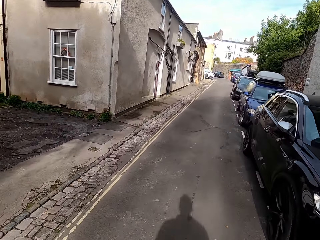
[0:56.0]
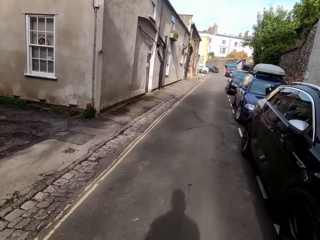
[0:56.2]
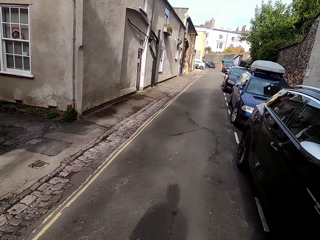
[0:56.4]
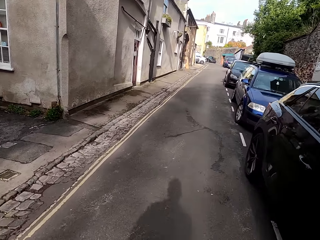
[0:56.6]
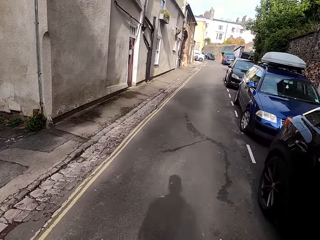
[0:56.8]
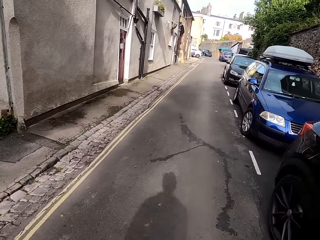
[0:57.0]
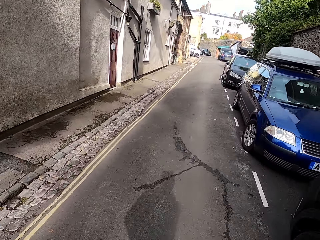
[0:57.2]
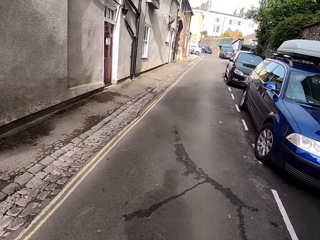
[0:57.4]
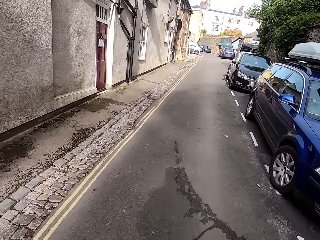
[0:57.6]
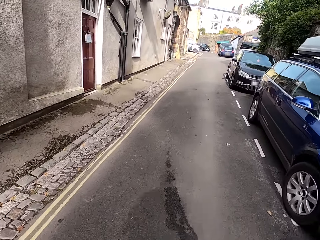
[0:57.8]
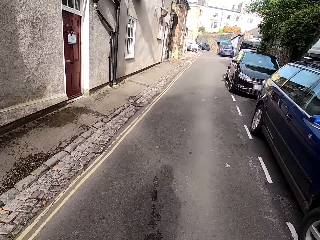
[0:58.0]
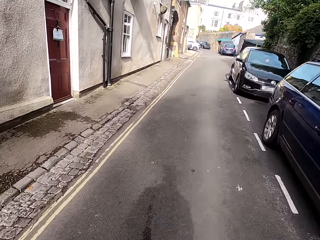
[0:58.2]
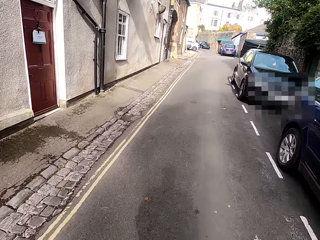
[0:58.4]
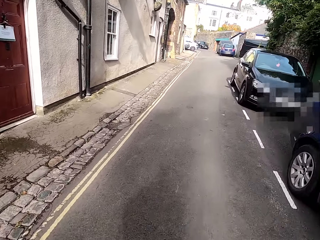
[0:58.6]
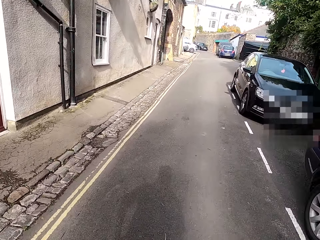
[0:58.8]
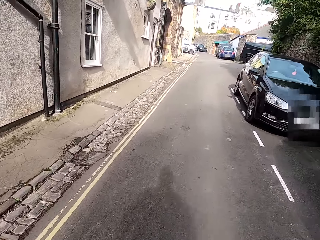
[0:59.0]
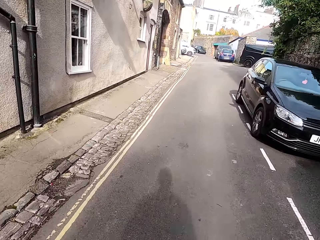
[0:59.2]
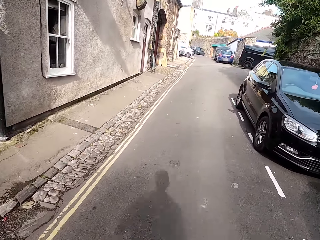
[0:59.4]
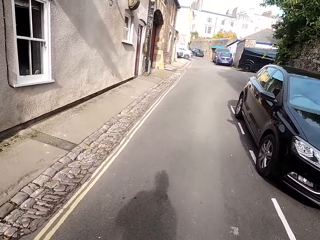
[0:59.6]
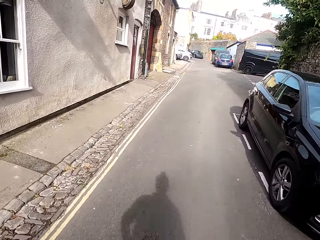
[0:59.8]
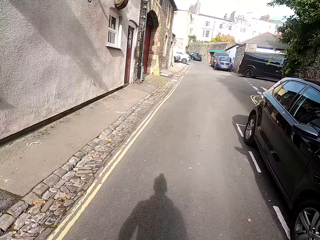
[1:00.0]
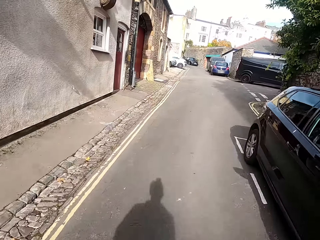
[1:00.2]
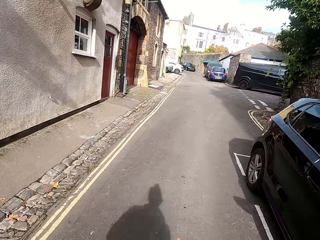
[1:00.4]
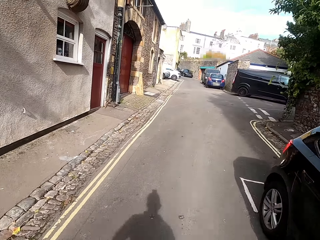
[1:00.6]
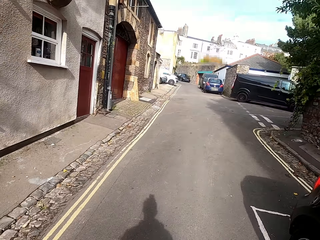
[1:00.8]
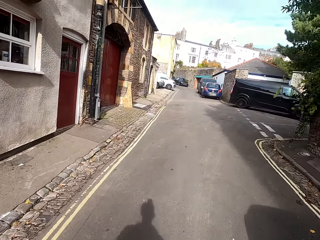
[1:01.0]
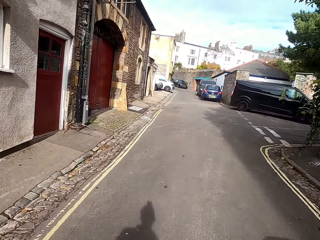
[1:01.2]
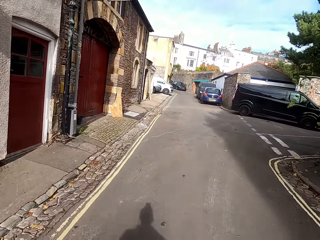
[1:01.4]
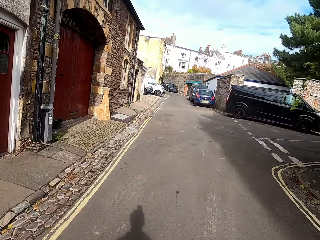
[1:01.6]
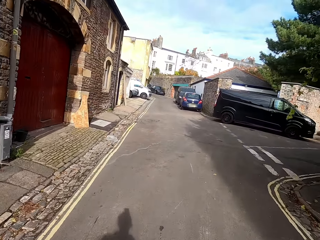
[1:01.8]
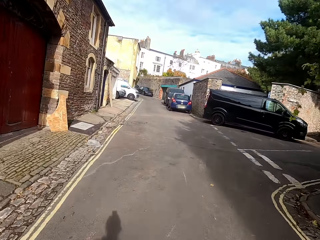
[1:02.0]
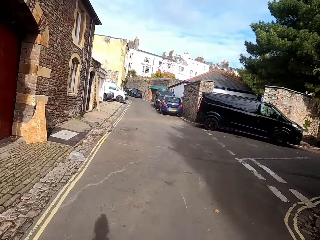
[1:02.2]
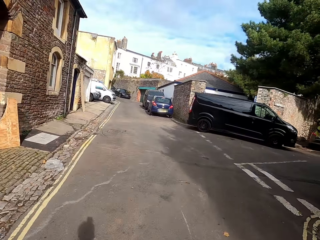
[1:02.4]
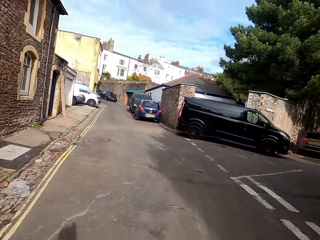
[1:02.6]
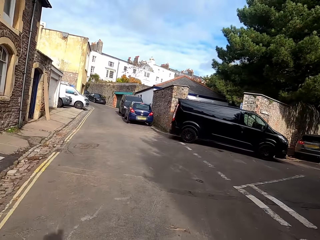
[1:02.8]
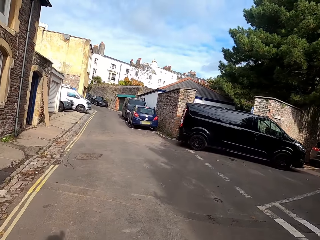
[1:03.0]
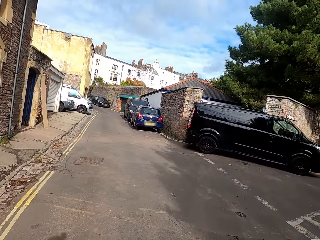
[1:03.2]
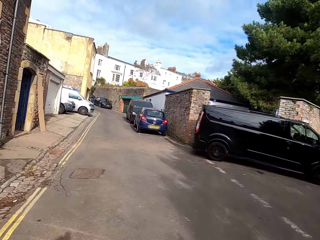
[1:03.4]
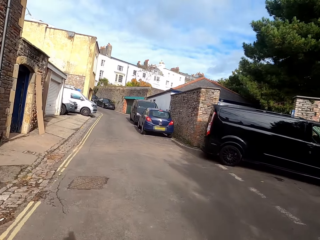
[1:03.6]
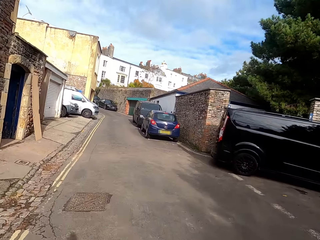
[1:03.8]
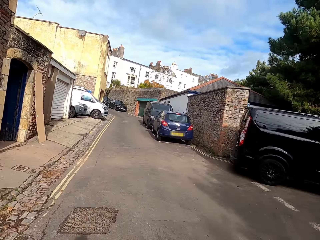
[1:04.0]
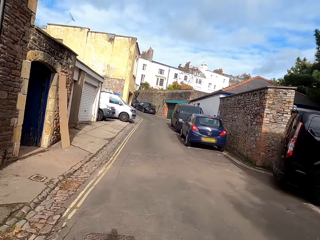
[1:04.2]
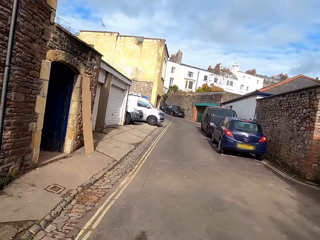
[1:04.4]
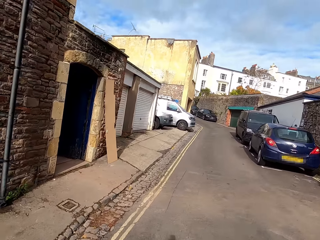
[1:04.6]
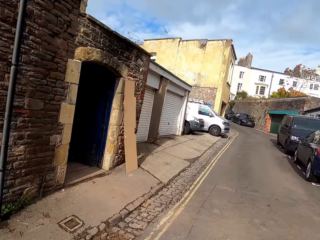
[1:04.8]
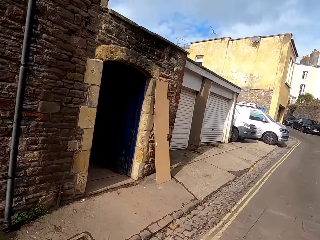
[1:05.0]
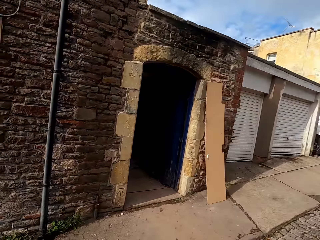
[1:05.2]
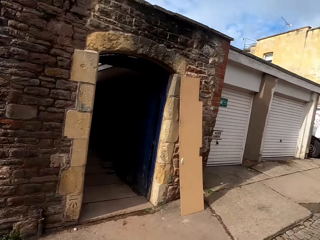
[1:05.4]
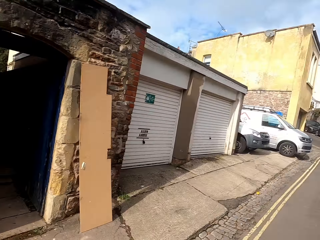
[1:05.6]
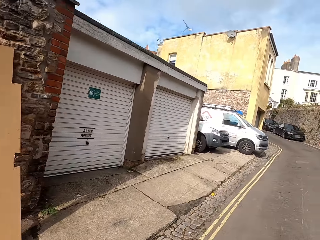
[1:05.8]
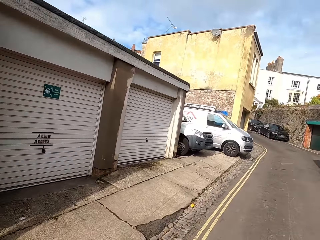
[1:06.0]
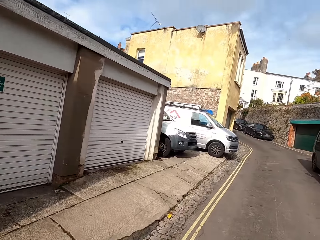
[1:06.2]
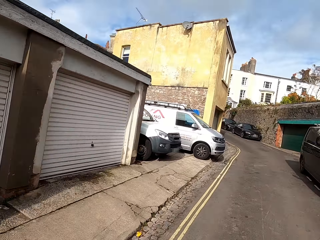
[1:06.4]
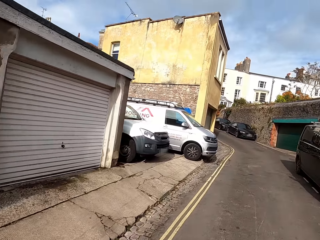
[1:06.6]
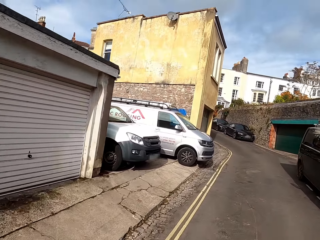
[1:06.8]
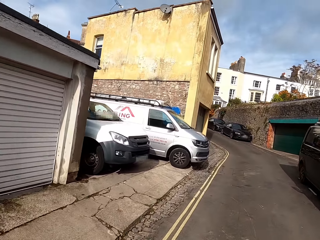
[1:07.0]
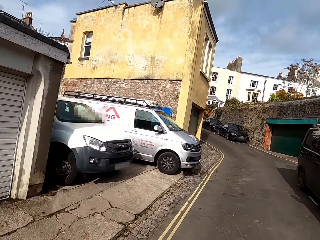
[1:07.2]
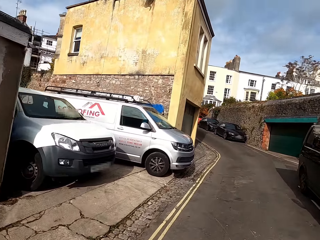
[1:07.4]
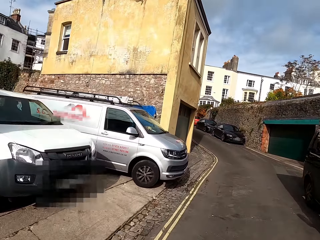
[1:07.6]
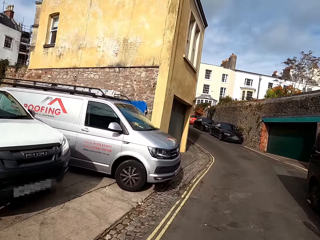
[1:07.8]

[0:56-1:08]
The camera wearer runs on the road.

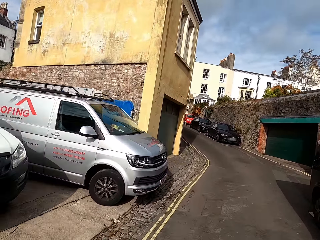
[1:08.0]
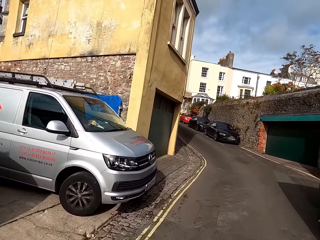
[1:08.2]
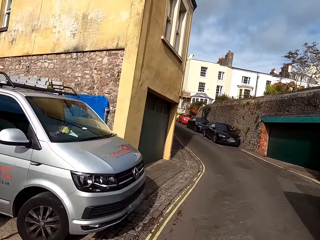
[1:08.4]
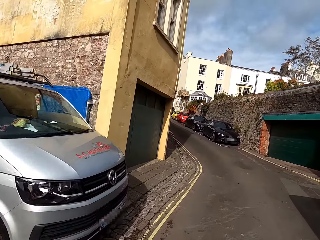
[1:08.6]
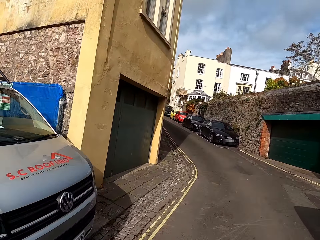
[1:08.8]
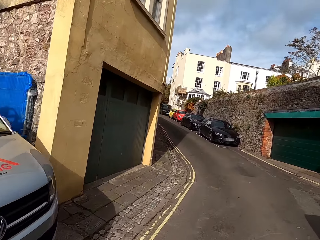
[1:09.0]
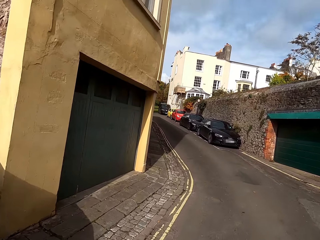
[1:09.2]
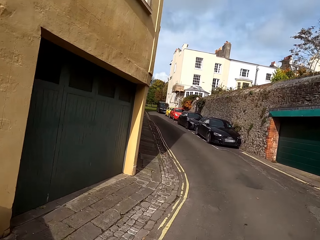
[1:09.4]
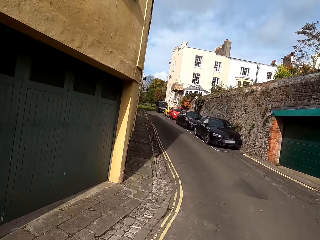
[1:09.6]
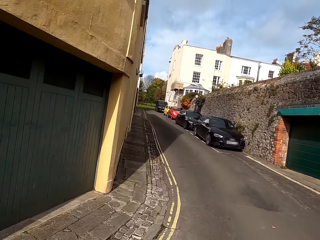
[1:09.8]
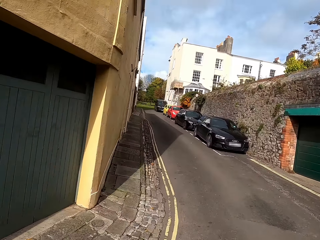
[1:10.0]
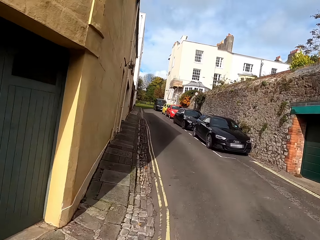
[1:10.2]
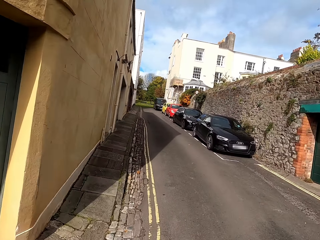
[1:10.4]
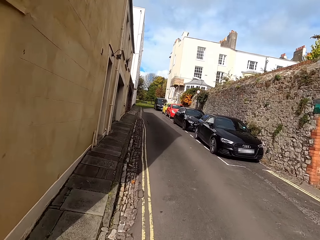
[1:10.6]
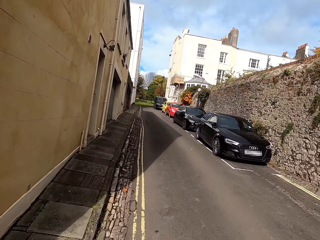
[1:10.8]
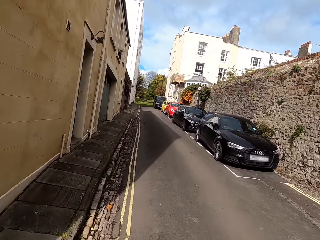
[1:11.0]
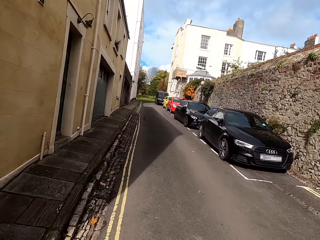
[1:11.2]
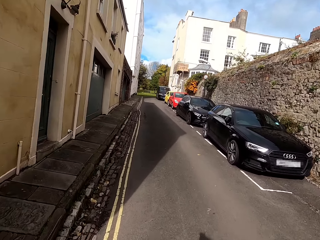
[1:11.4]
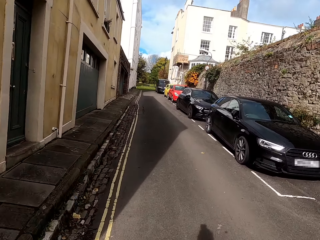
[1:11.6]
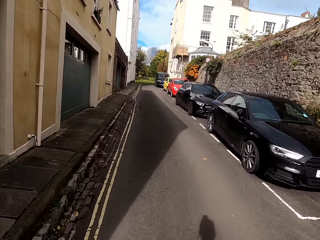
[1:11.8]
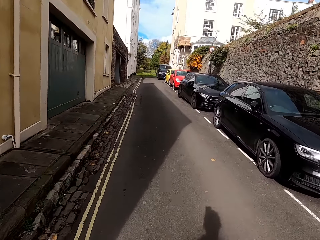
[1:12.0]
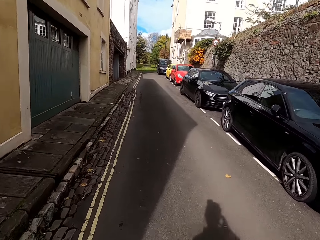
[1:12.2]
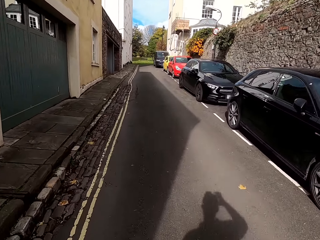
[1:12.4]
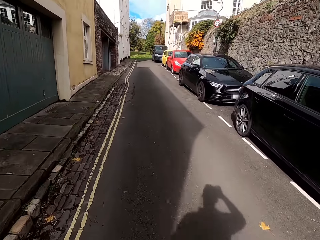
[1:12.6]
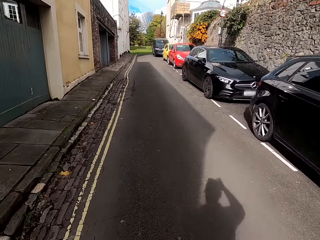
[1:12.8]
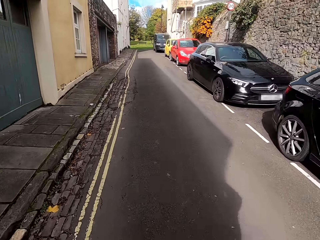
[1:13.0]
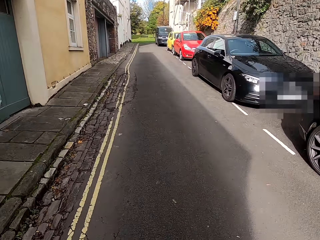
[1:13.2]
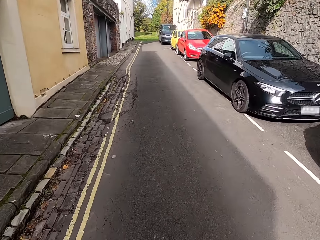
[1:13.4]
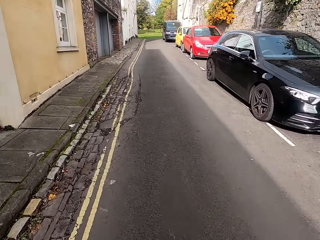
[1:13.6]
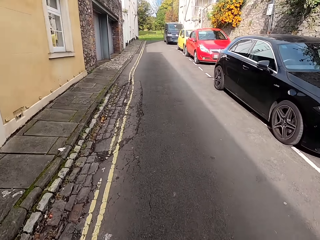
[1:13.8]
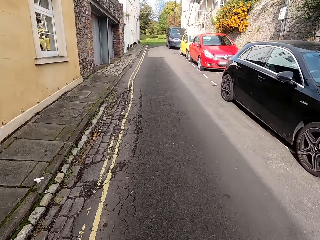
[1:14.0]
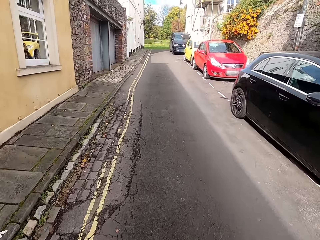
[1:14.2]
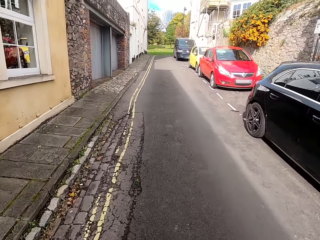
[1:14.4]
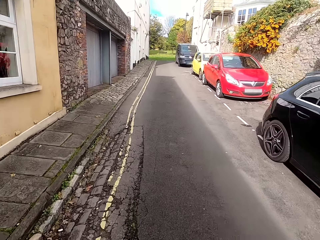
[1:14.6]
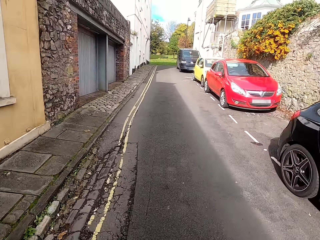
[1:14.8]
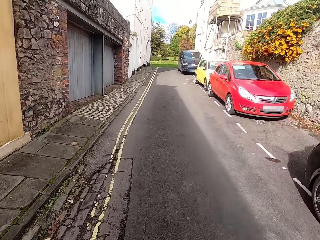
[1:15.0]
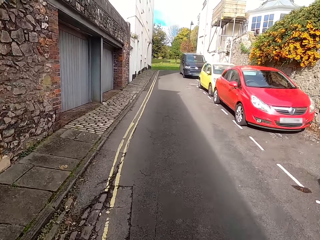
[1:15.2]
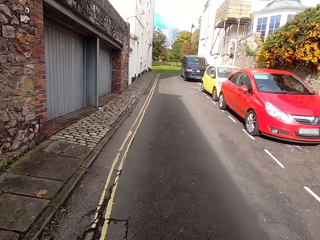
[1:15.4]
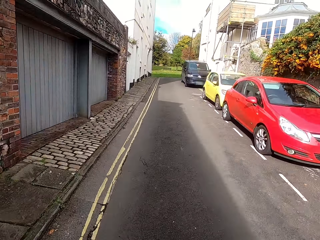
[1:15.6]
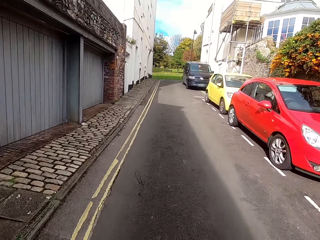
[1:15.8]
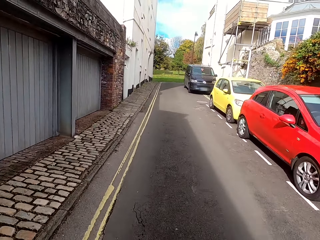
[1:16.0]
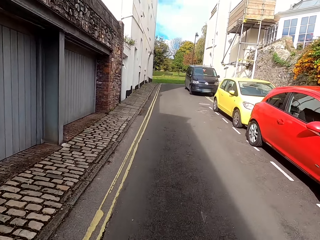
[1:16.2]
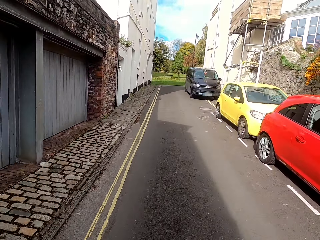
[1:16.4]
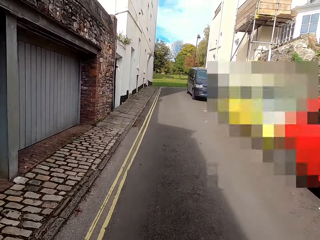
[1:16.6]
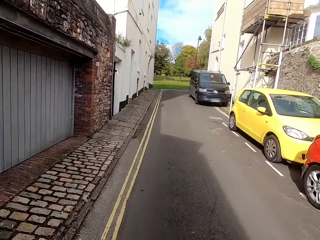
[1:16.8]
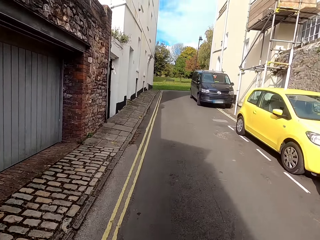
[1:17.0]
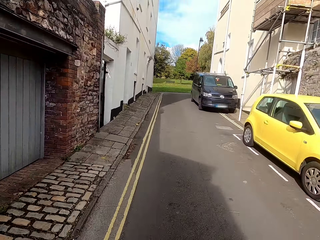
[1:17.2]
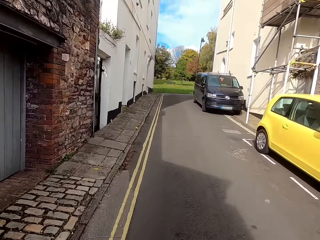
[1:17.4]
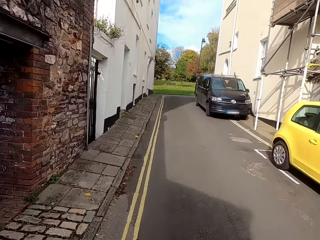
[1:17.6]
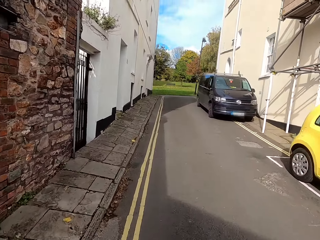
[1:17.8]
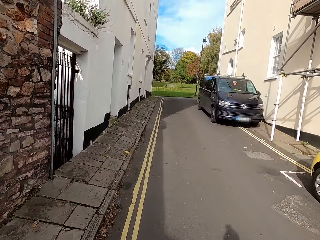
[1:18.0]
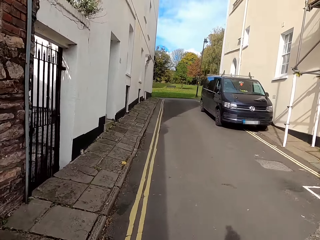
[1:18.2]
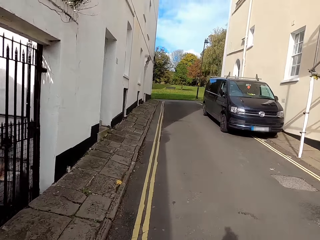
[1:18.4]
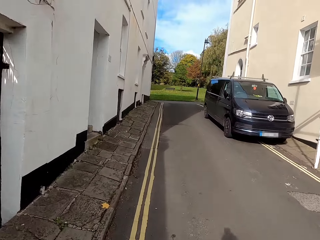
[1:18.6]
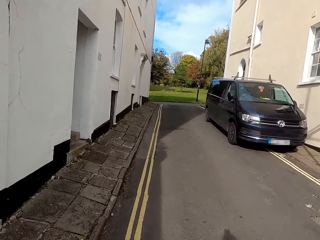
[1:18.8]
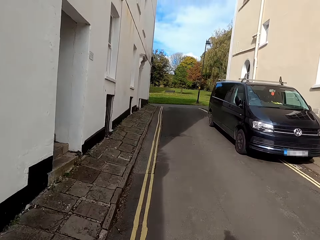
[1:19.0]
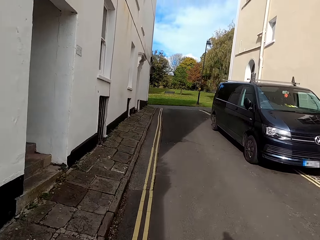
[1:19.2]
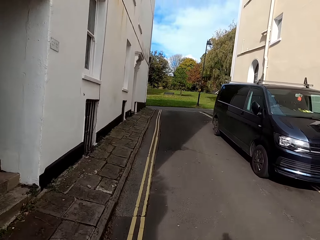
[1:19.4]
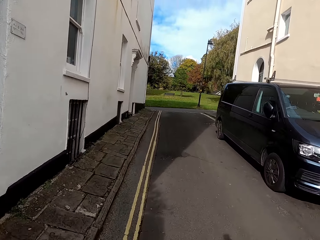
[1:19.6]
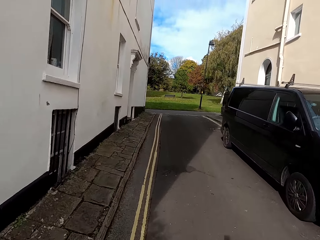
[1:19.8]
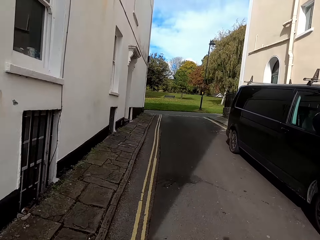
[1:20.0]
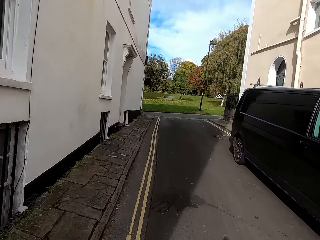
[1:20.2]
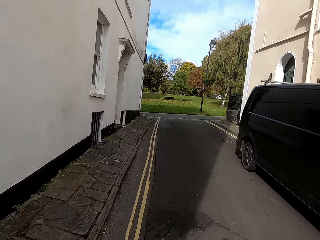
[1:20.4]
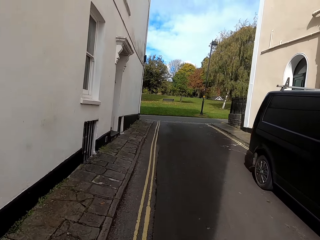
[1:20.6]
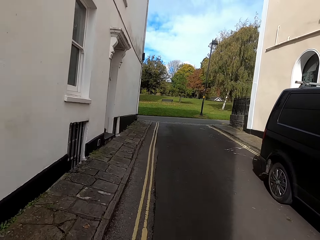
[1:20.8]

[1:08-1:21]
The camera wearer adjusts the camera.
